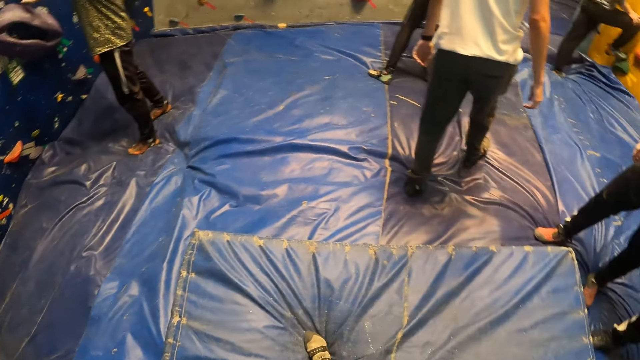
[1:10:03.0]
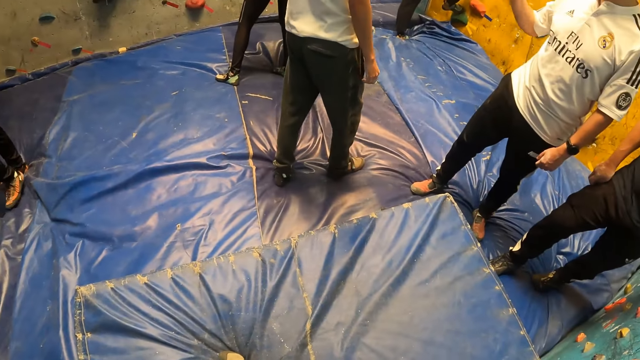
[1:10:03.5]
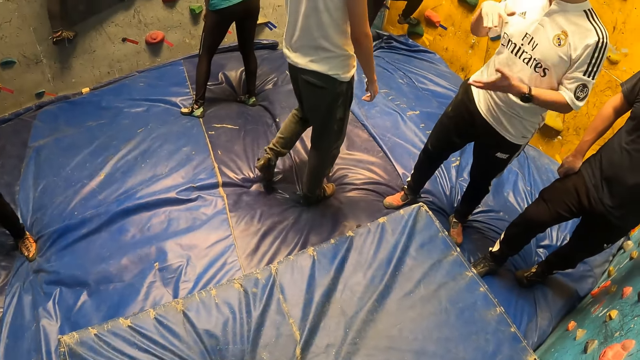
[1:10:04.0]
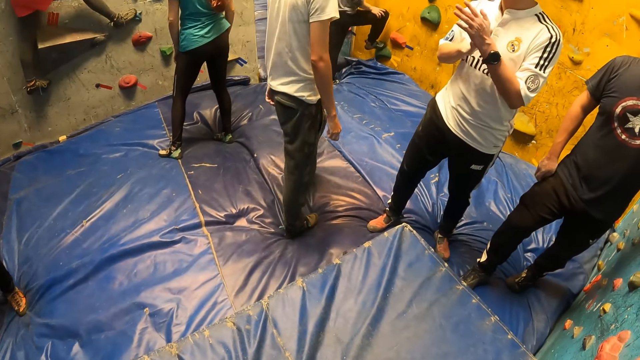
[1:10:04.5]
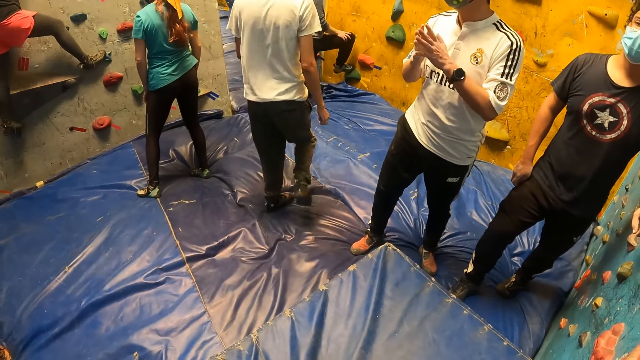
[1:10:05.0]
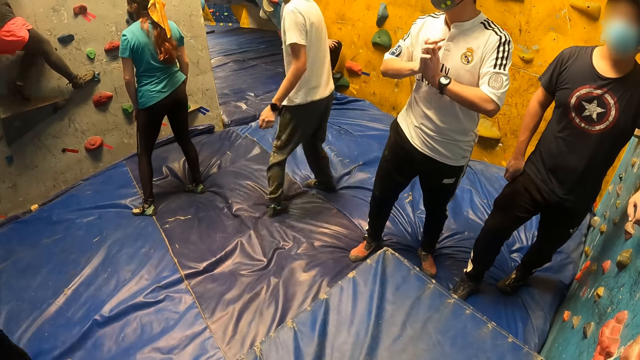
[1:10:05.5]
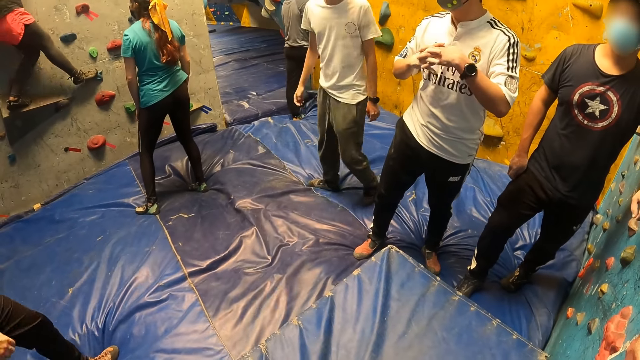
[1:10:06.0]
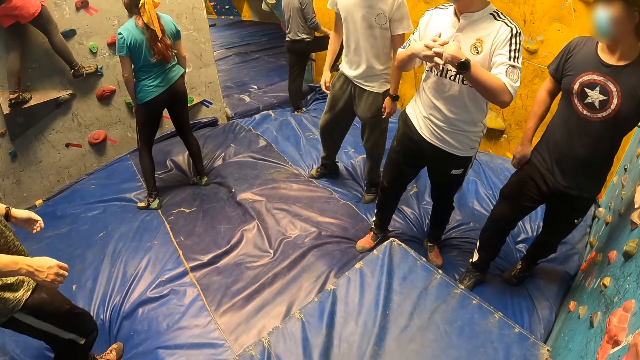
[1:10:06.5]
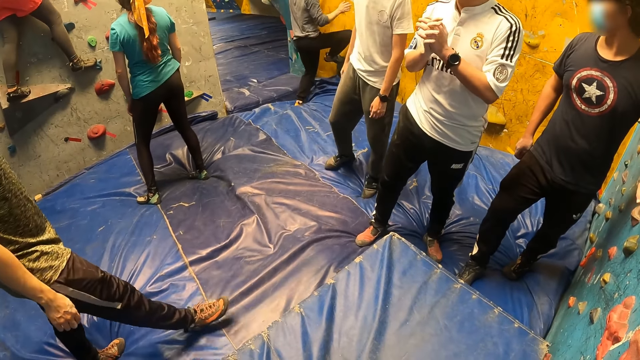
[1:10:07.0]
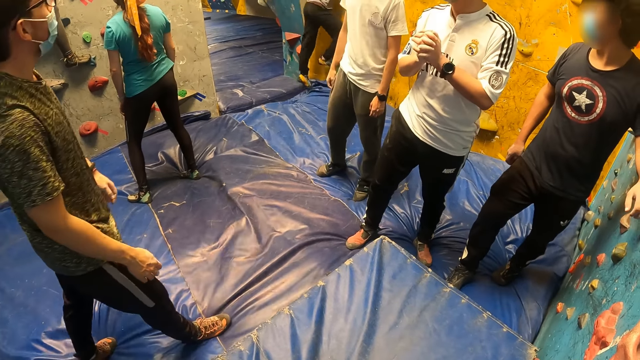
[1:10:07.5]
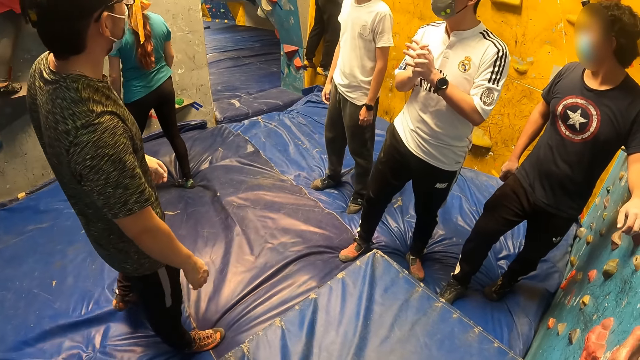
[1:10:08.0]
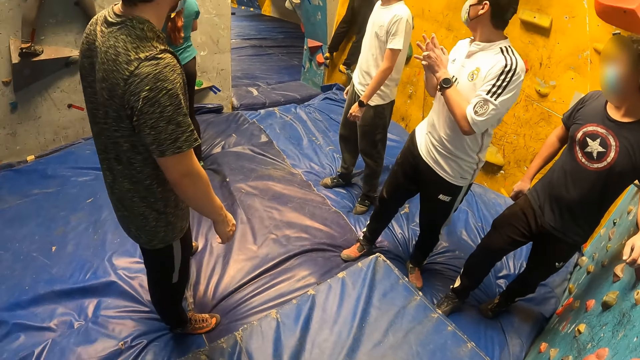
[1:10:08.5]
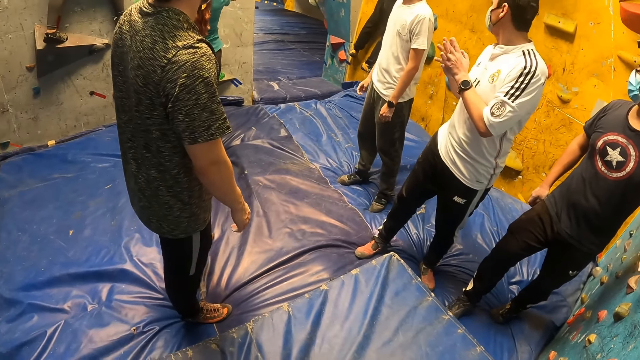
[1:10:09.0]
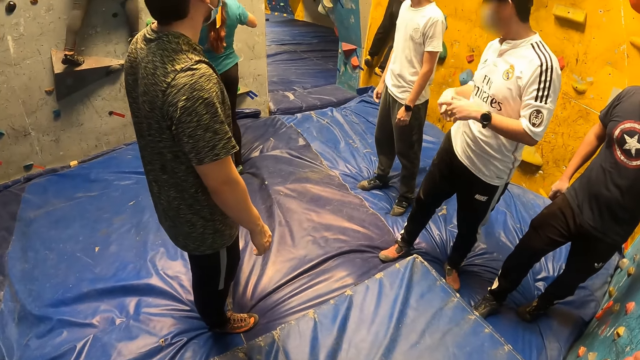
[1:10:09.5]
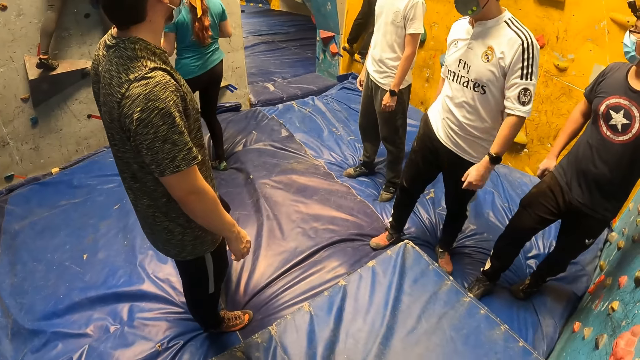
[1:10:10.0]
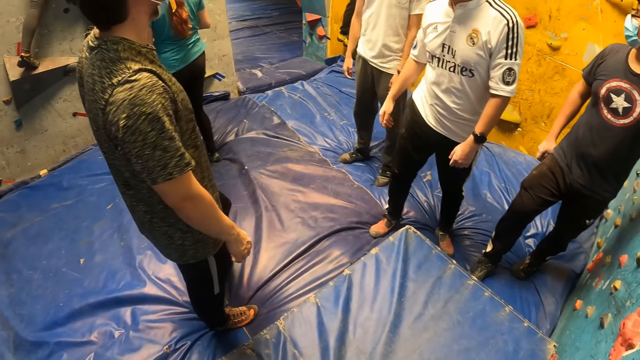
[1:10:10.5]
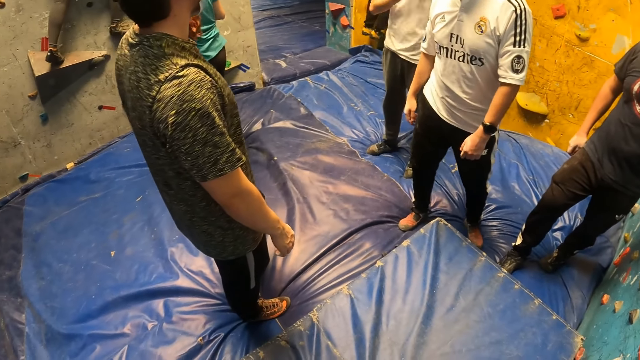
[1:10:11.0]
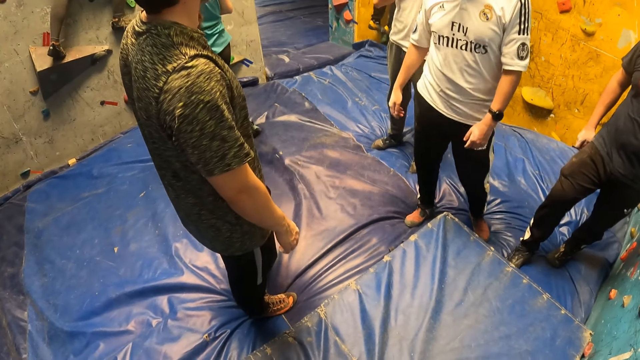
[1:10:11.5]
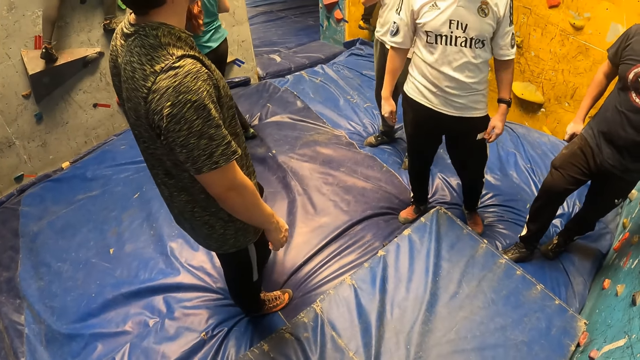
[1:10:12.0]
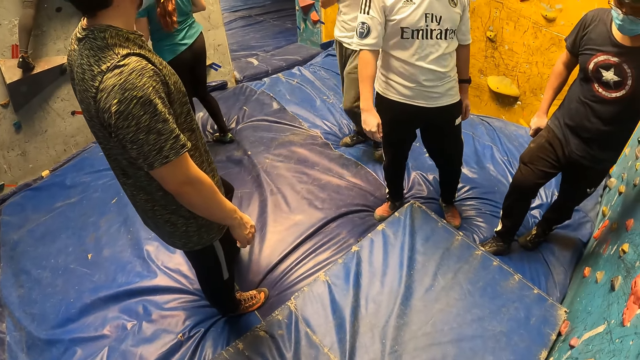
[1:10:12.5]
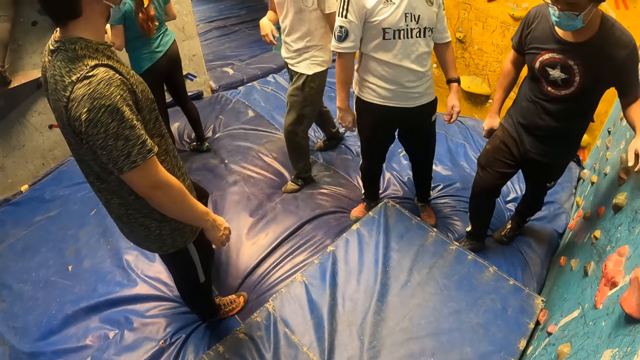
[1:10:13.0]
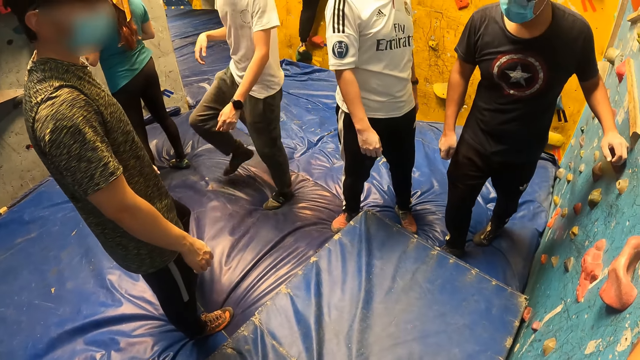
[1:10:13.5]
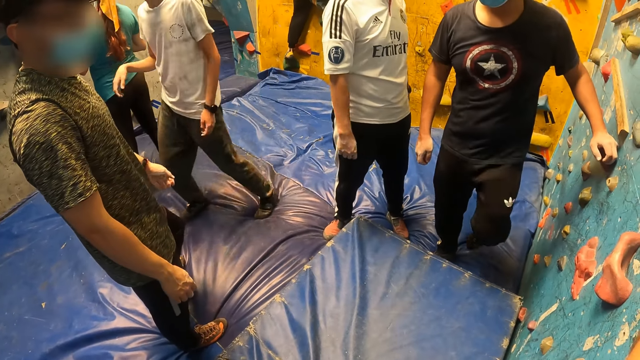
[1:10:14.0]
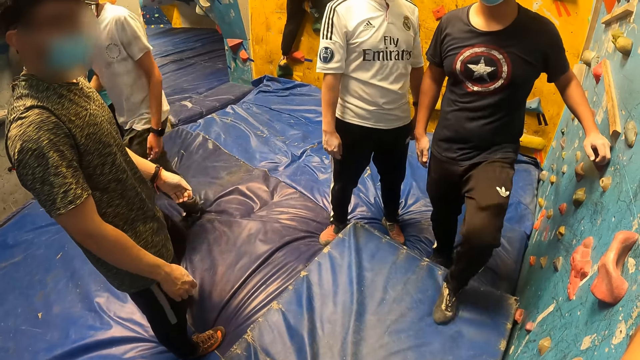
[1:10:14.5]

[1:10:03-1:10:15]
A man walks around. Another man climbs the bouldering wall. The camera wearer interacts with a man, another man, a third man, and a fourth man.

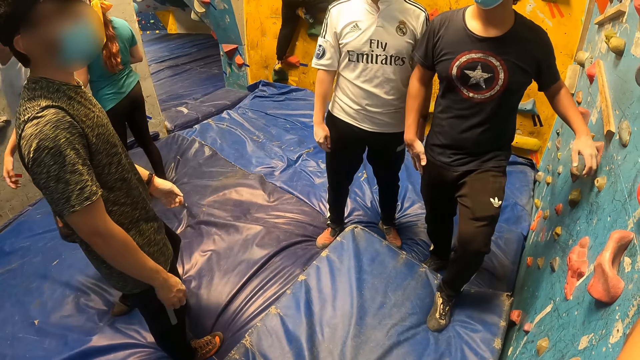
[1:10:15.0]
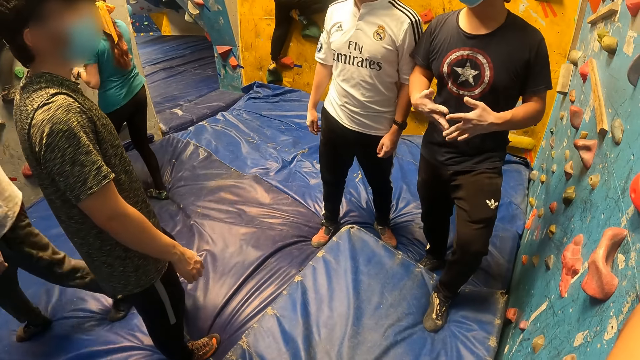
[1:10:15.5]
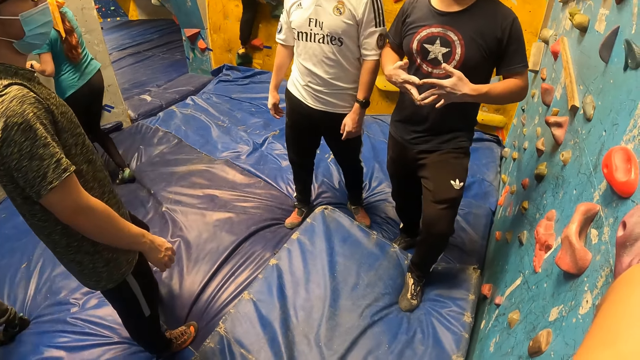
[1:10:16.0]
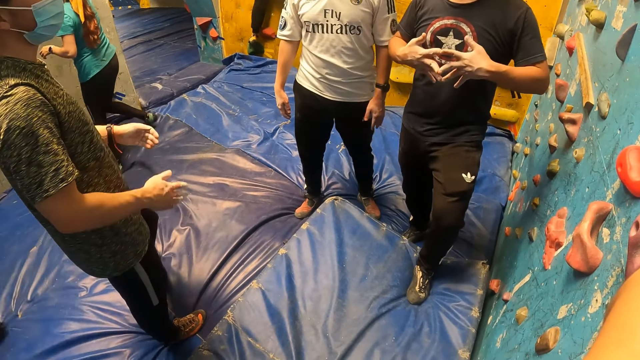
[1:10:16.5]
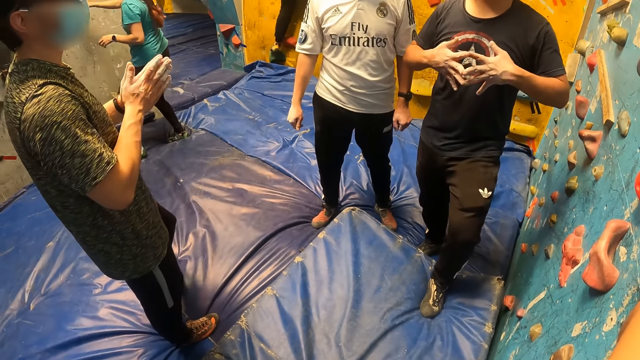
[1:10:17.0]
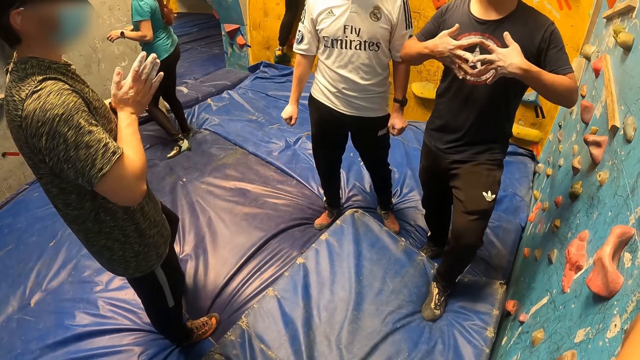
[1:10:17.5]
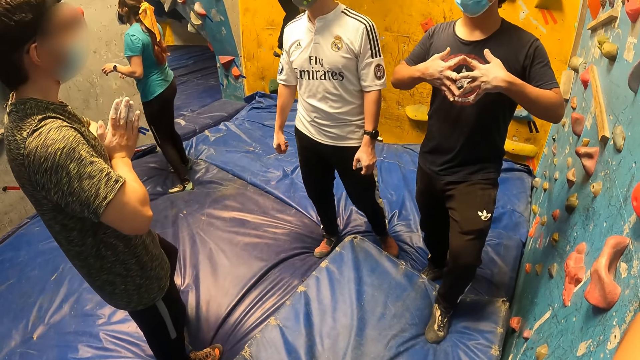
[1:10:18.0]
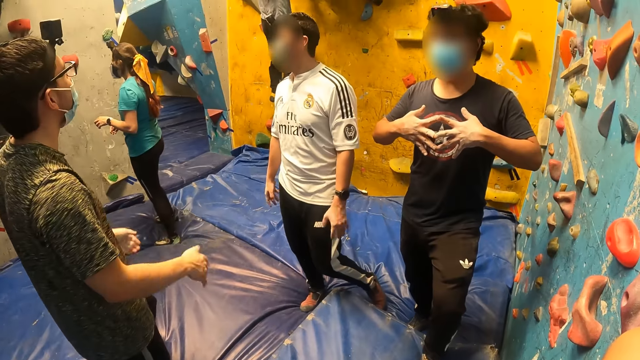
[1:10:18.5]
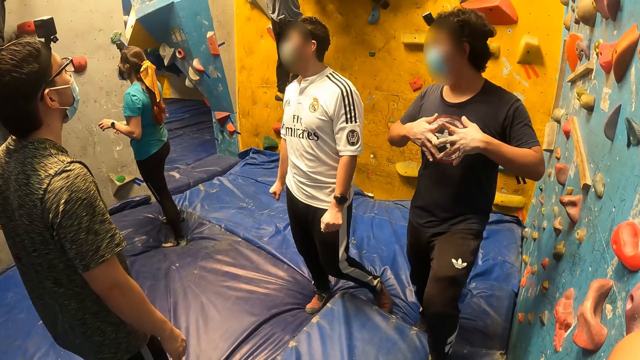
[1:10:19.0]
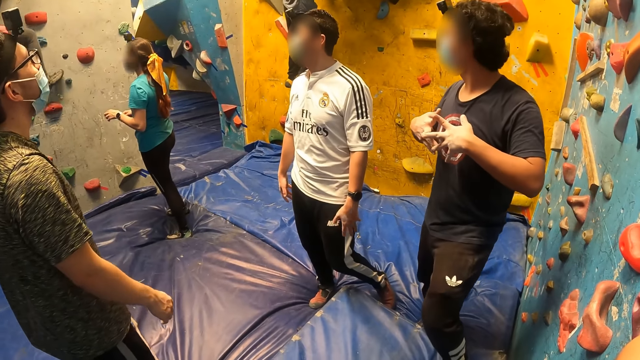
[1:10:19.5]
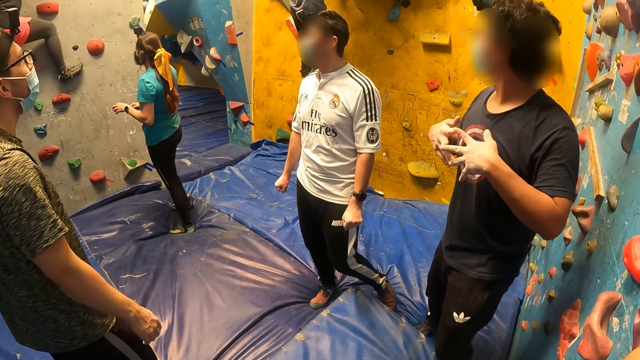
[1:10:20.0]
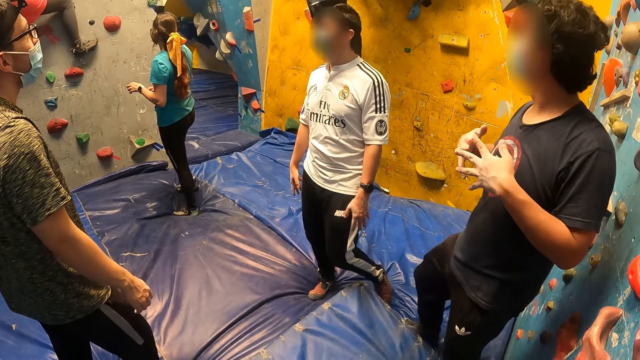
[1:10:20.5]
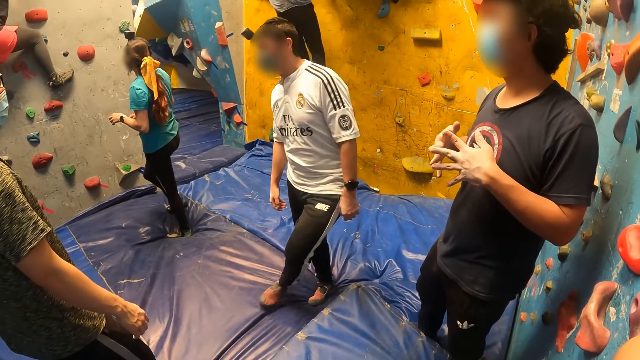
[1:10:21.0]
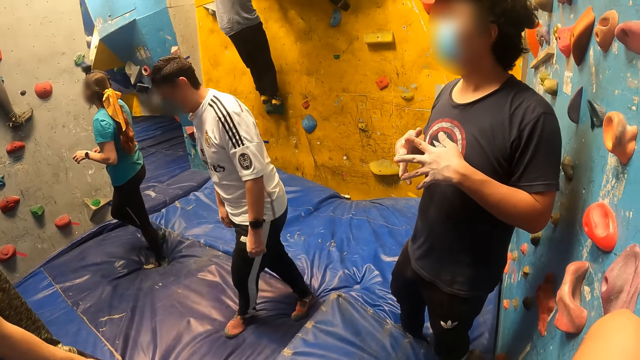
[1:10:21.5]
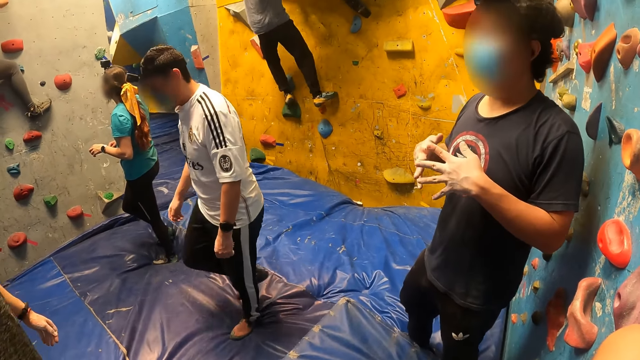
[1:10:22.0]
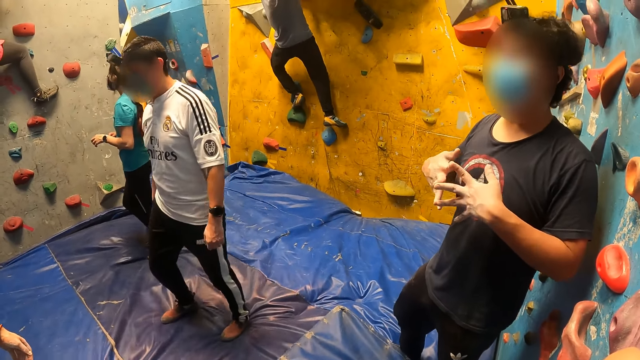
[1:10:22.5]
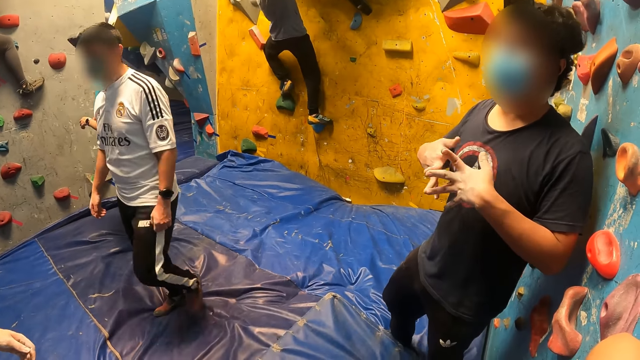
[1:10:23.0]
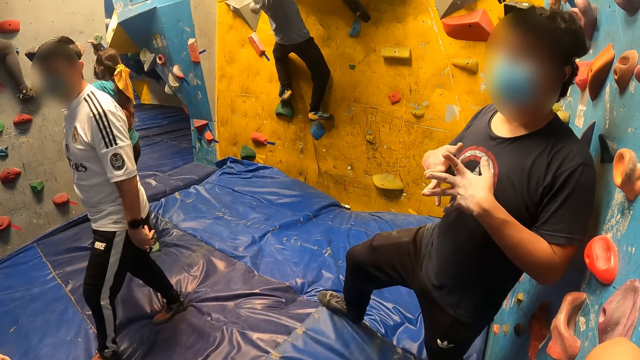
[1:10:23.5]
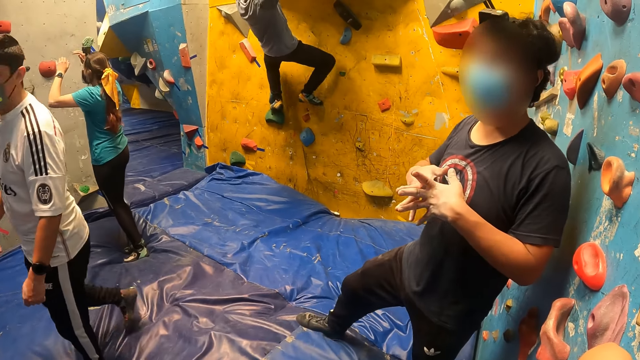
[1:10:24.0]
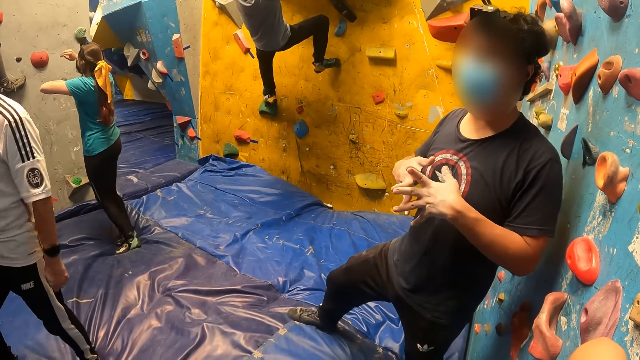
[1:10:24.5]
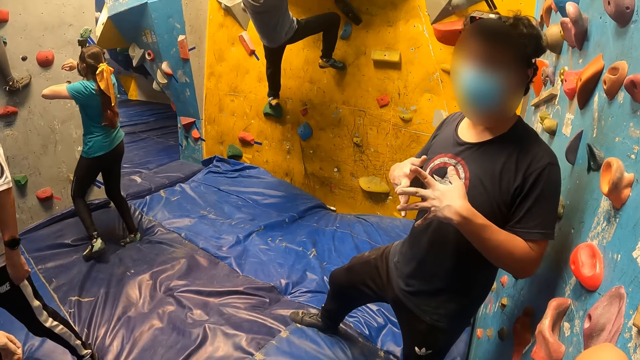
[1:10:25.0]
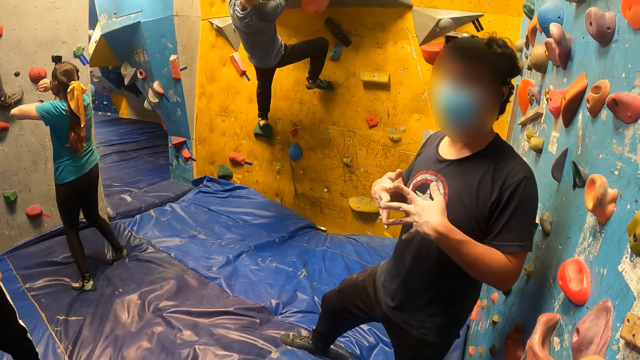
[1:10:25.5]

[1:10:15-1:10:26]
A man holds his hands together. Another man stretches his fingers and moves forward.
